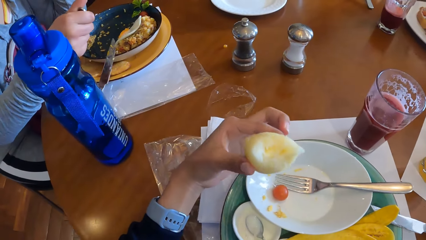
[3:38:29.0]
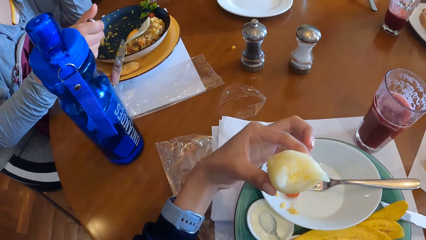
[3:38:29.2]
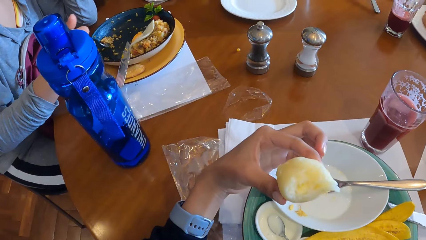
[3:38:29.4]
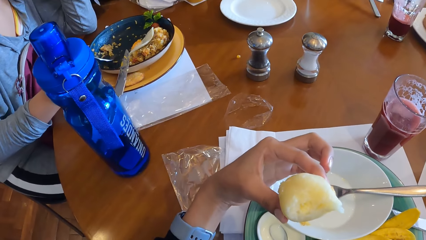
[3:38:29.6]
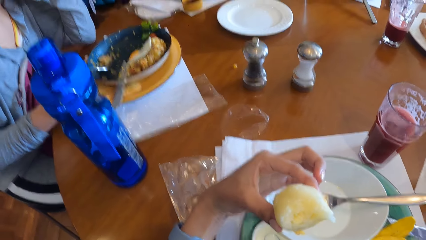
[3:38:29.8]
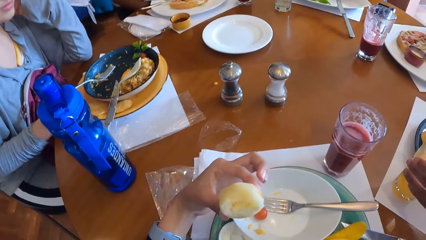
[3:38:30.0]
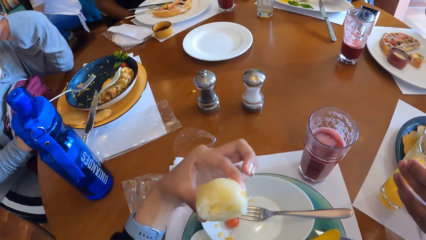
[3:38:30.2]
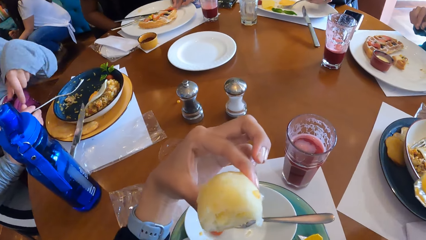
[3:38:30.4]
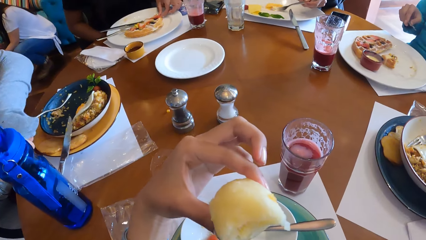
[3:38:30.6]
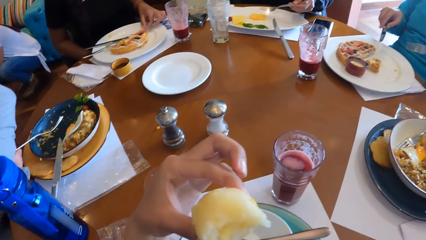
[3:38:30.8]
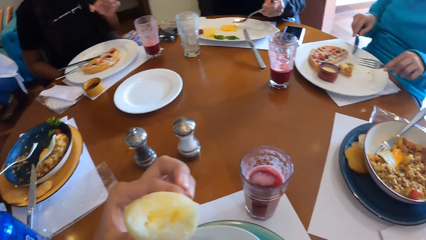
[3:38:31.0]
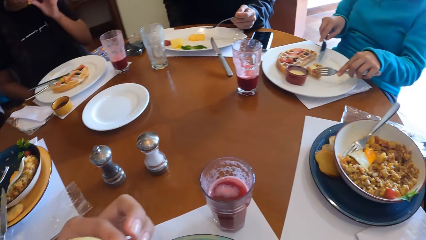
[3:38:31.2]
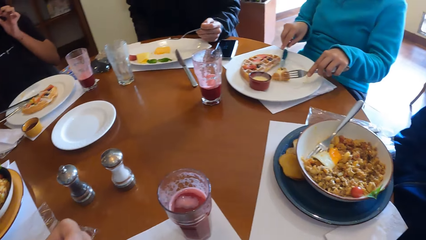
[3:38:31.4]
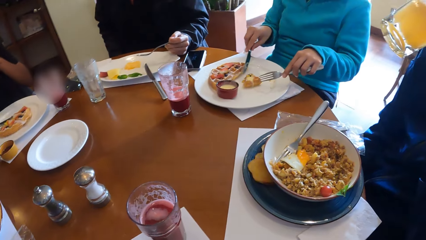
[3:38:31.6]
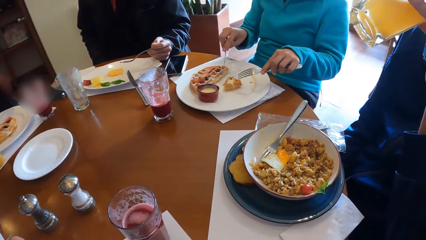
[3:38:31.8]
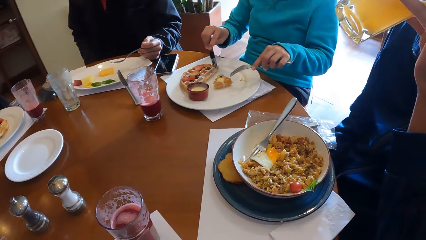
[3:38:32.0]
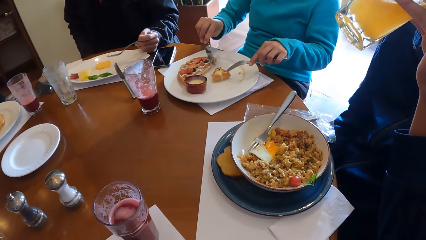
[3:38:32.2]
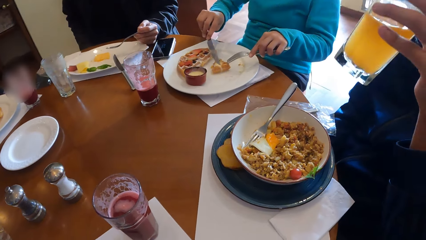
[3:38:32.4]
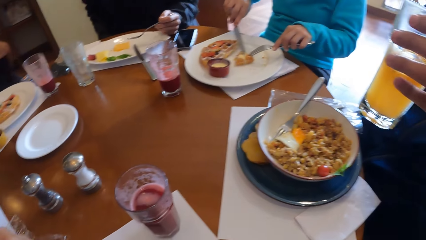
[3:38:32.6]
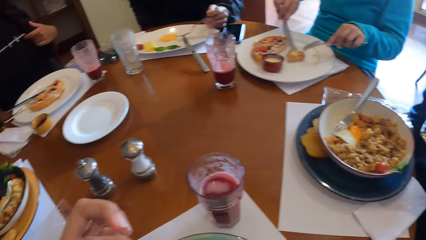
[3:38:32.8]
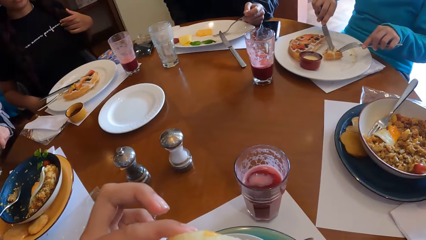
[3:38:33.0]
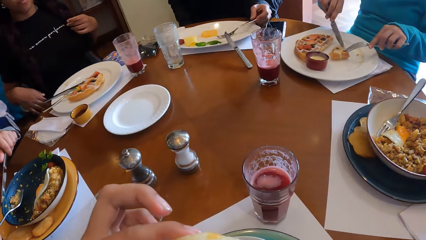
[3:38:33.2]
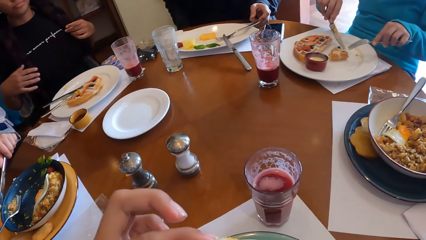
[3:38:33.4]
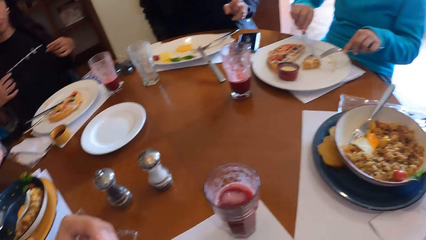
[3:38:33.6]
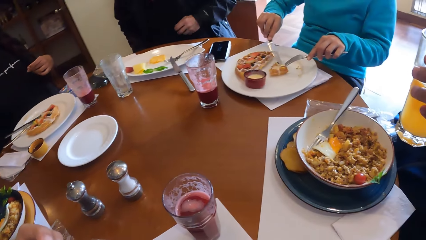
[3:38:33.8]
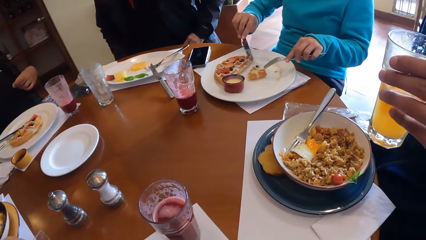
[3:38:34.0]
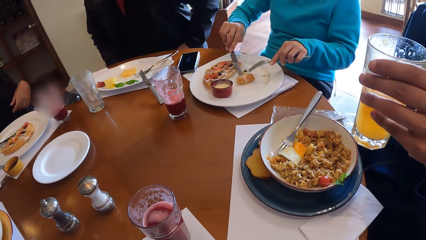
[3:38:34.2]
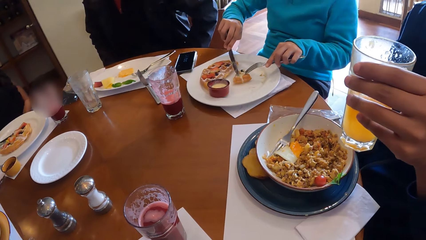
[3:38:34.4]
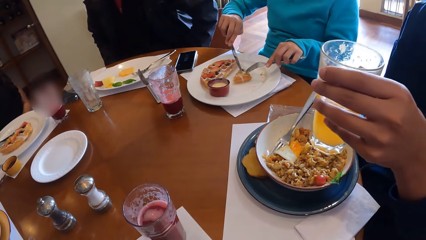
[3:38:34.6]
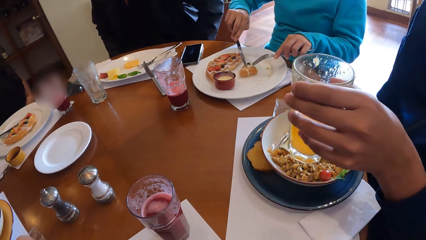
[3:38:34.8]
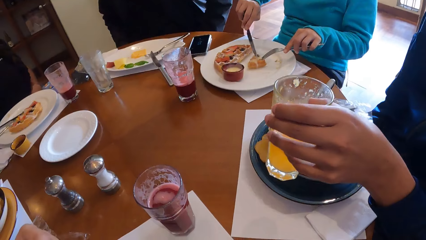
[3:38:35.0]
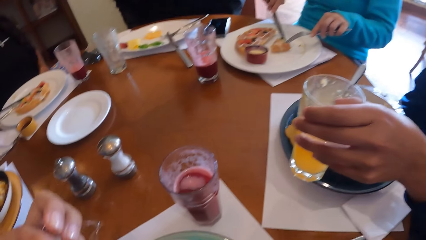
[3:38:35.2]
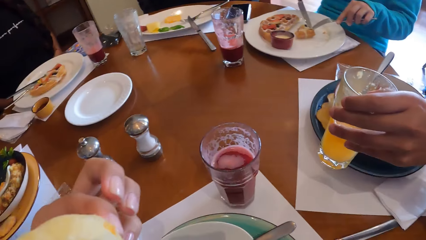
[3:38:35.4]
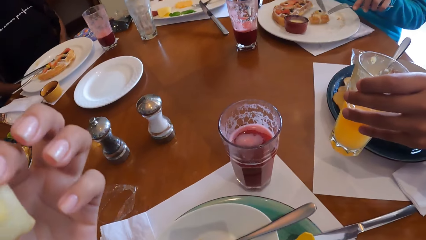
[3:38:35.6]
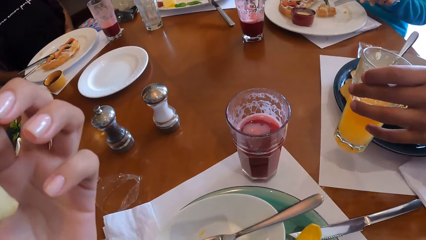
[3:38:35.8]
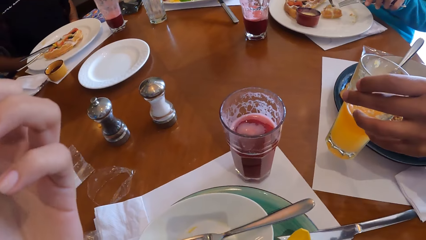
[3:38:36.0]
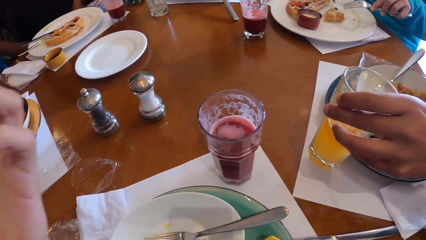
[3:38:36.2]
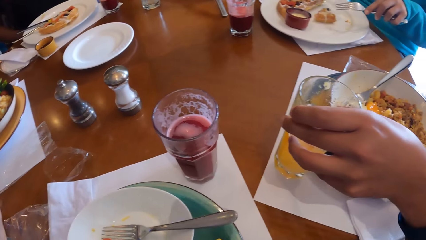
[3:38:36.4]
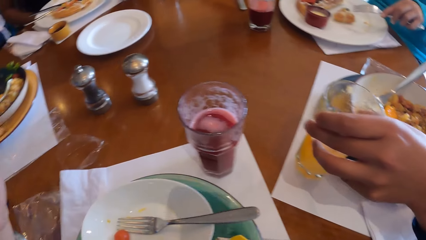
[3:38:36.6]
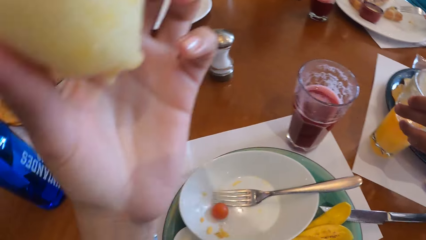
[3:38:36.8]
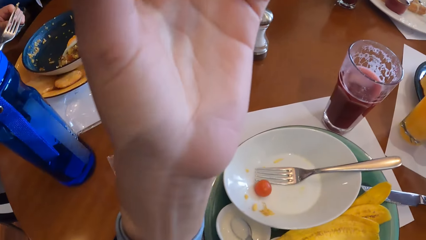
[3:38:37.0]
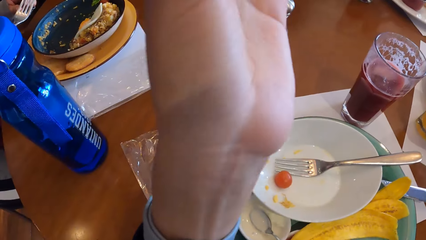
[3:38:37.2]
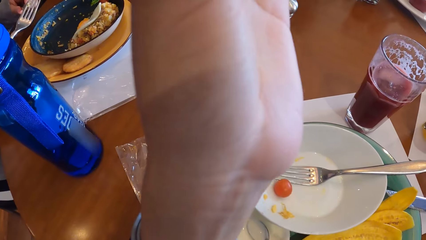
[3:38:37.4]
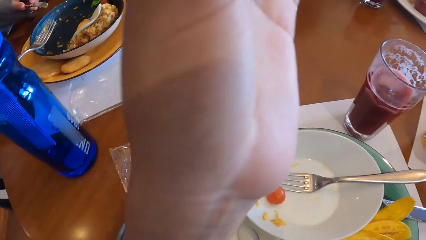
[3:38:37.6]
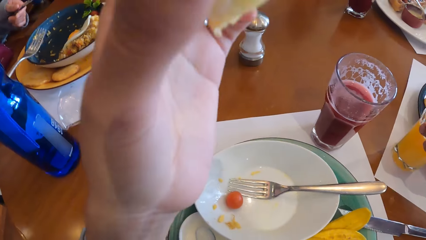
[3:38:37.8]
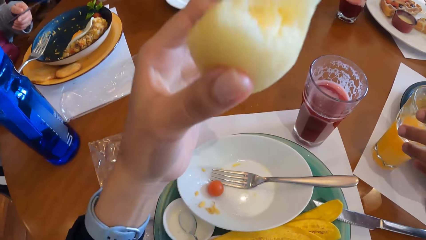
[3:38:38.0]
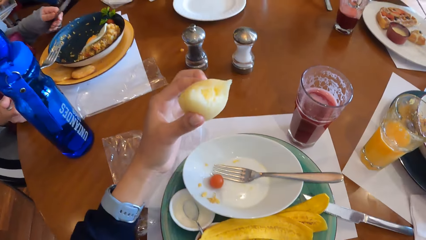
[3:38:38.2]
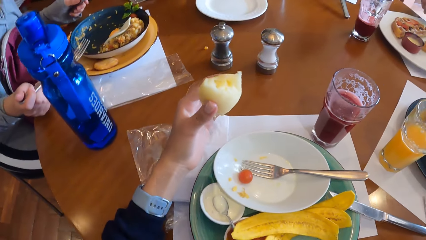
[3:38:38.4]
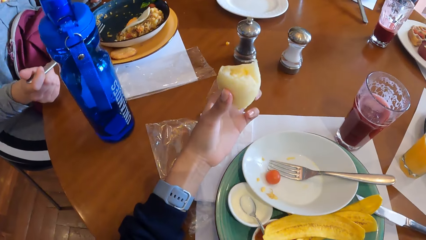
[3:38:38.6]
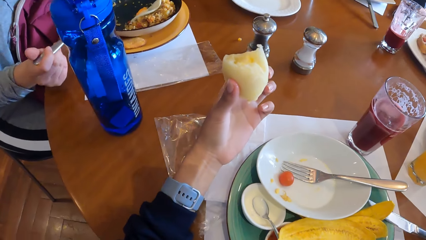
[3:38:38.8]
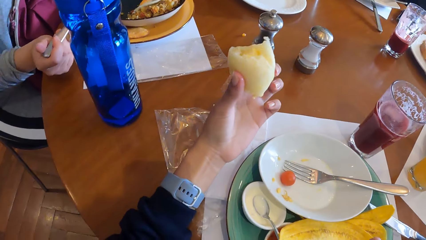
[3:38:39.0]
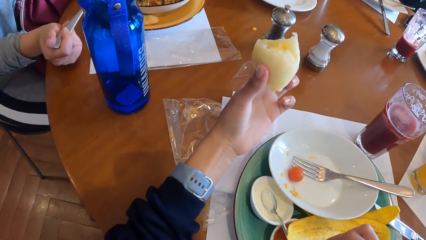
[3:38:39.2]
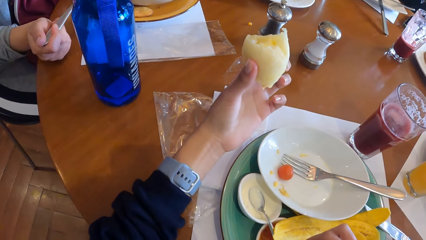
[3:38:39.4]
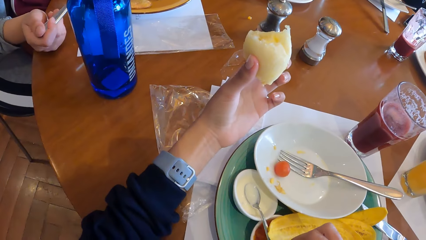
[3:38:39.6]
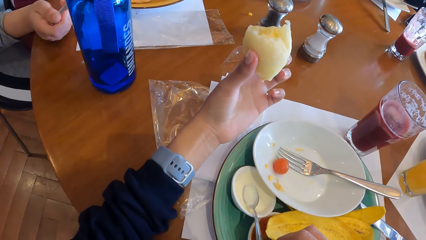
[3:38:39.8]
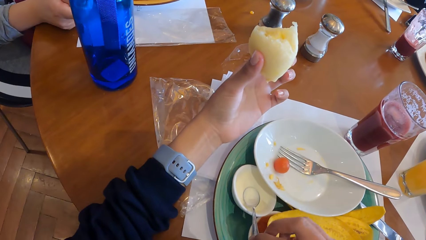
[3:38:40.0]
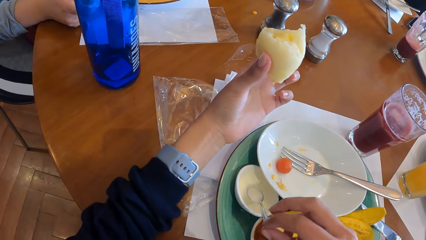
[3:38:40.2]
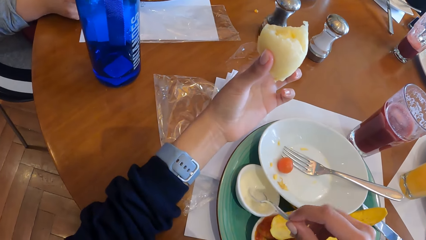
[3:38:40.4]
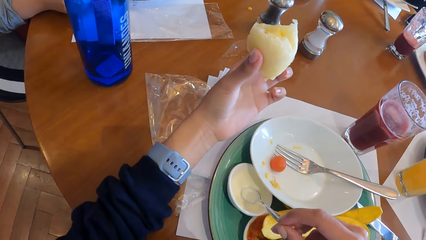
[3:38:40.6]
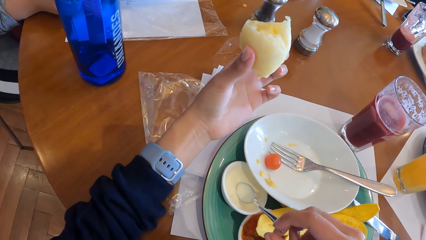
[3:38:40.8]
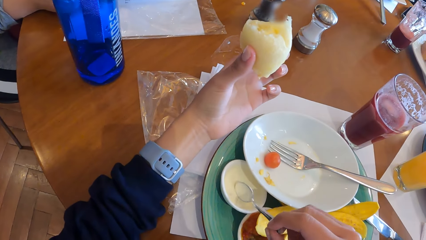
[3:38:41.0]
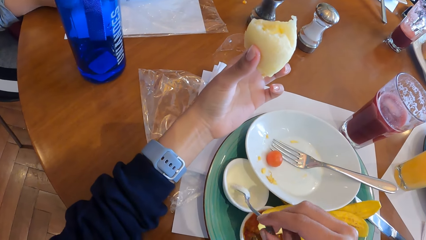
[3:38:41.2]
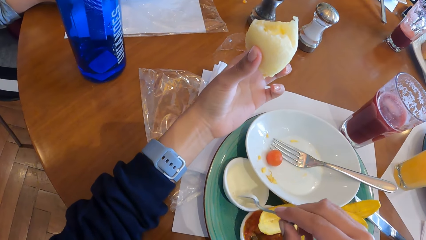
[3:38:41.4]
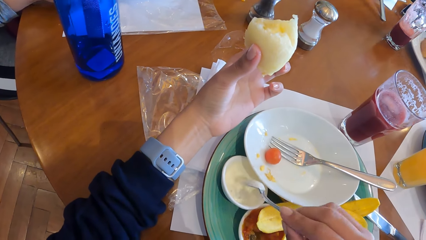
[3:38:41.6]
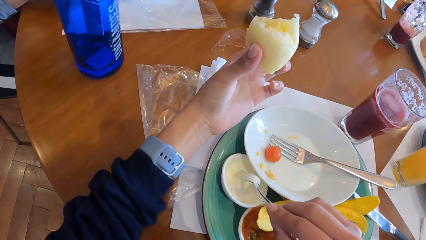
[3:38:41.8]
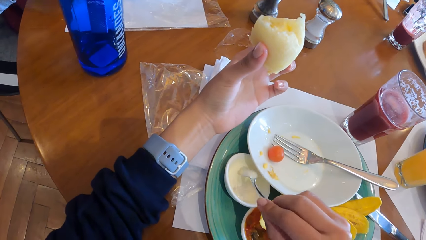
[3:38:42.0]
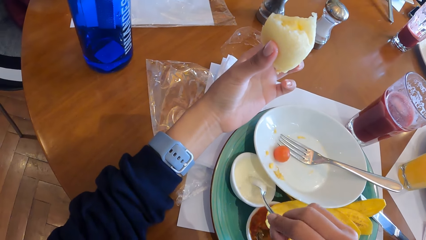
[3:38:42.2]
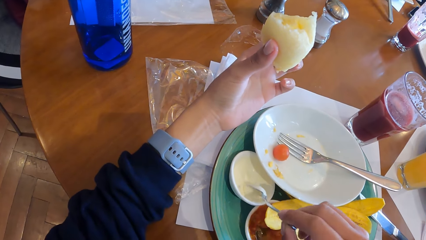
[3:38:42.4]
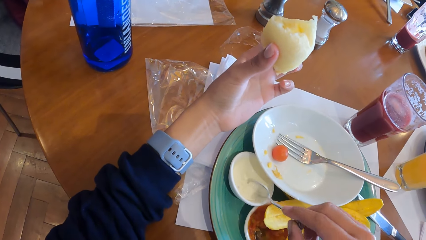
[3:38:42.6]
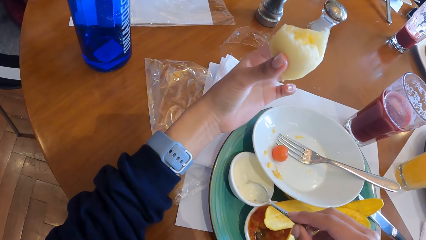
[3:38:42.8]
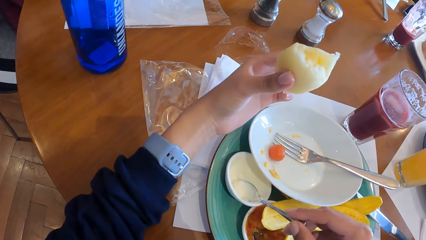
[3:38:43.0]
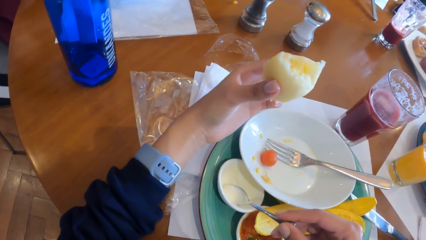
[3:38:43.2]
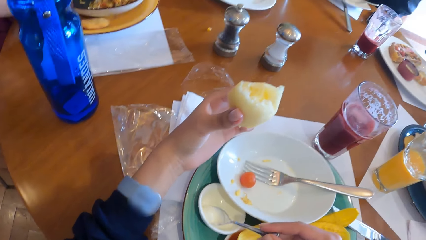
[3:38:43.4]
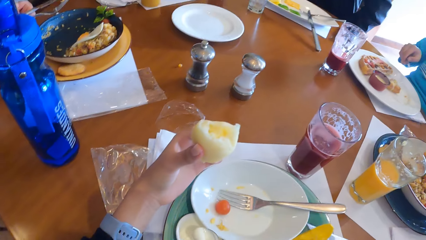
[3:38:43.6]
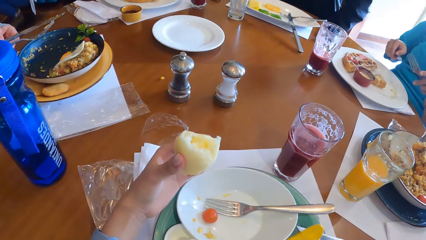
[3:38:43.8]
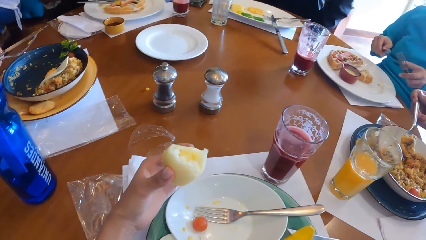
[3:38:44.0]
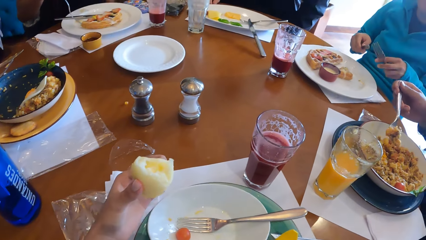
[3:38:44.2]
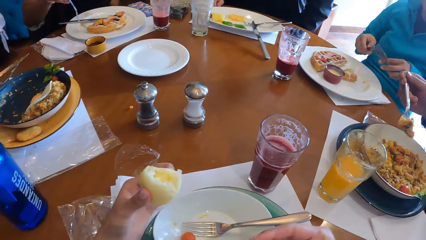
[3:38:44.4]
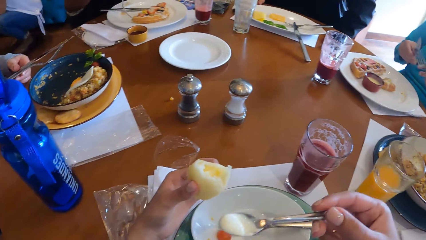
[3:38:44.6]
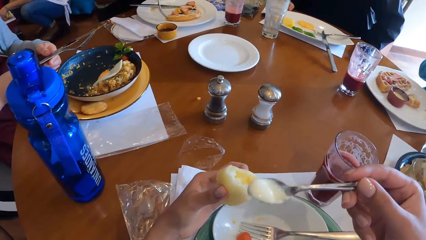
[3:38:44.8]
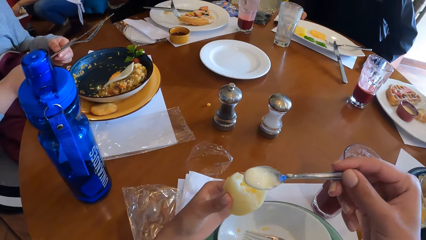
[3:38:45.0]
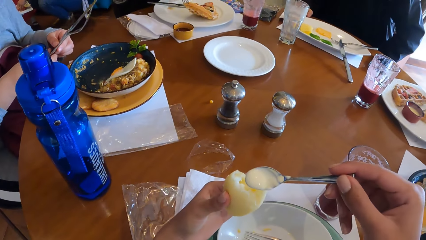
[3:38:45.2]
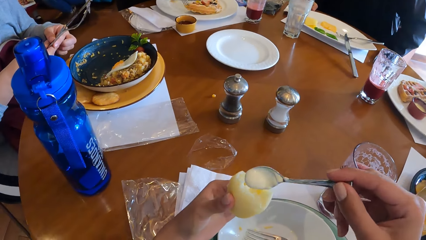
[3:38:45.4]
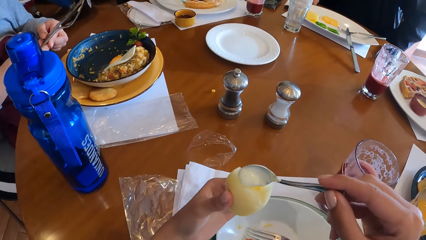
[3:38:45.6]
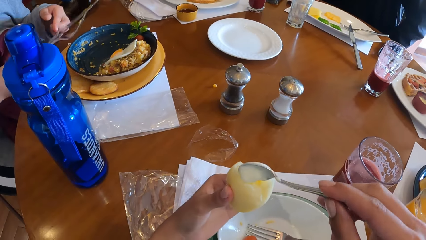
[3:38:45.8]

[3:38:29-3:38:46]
A man picks a cup of juice from the table with his left hand. Another man positions a pizza piece in the plate. The first man drinks the juice in the cup in his left hand. The first man places the cup on the table with his left hand. The camera wearer lifts the hand with the pastry up the head and drops the hand. She picks the spoon in the sauce plate on the table with her right hand. She scoops cream from the plate with the spoon in her right hand. A lady holds a dinner knife and fork spoon in her hand. The first man scoops food from his plate.
